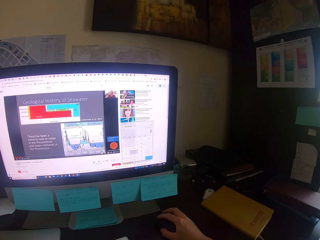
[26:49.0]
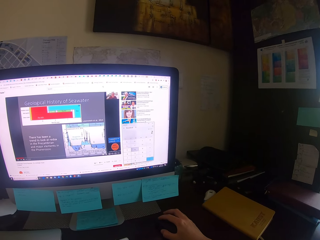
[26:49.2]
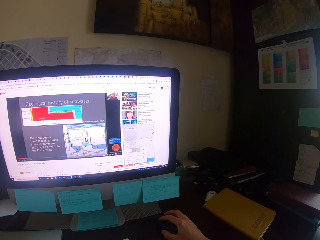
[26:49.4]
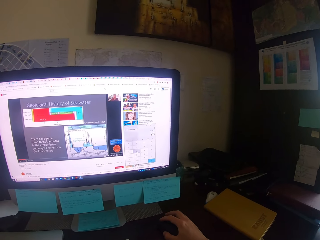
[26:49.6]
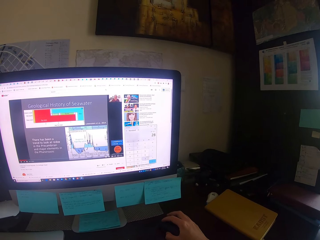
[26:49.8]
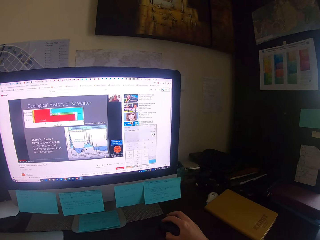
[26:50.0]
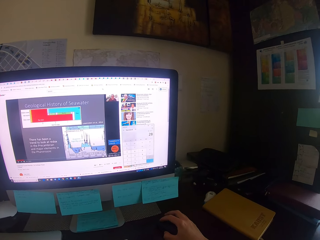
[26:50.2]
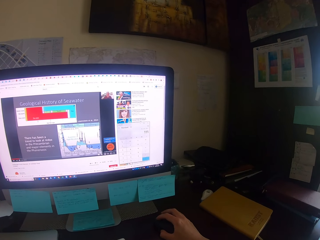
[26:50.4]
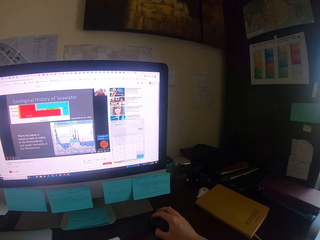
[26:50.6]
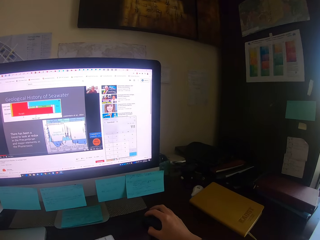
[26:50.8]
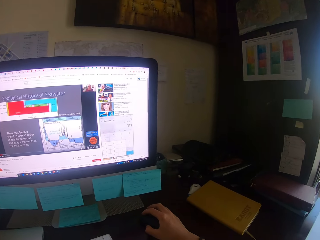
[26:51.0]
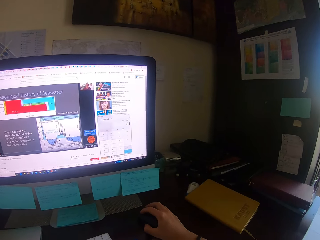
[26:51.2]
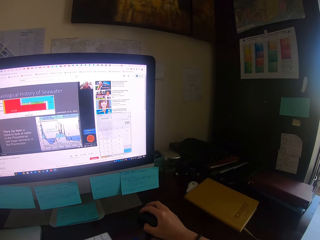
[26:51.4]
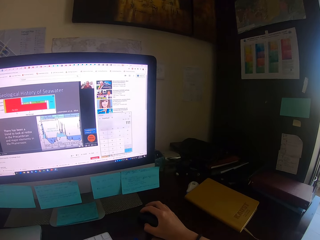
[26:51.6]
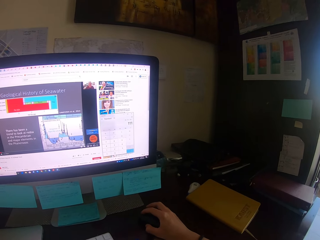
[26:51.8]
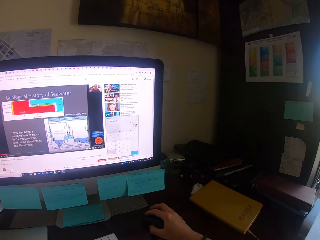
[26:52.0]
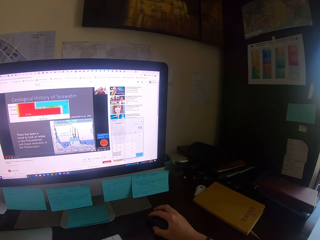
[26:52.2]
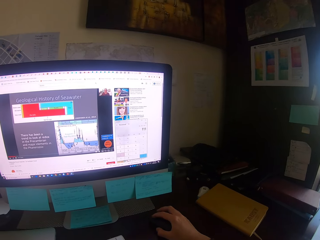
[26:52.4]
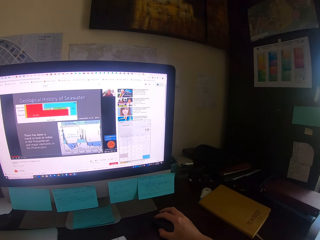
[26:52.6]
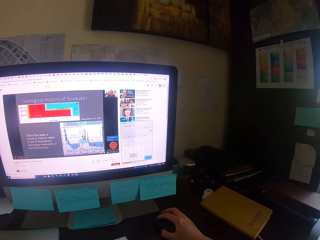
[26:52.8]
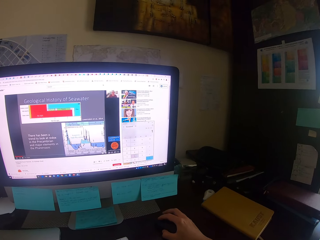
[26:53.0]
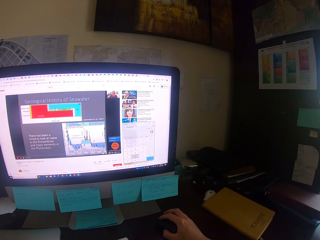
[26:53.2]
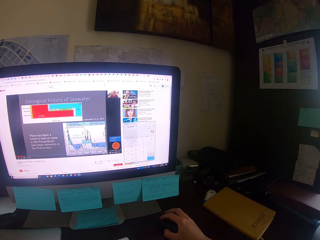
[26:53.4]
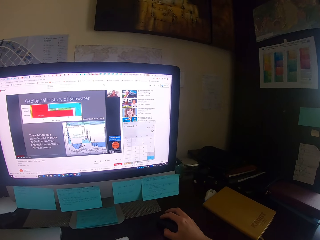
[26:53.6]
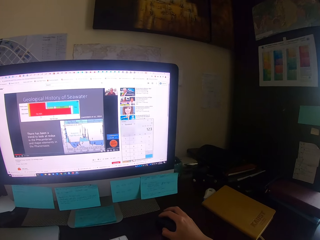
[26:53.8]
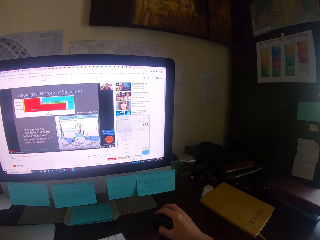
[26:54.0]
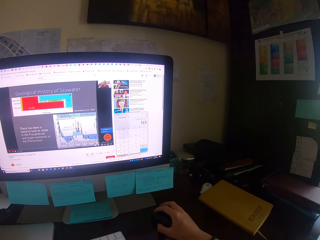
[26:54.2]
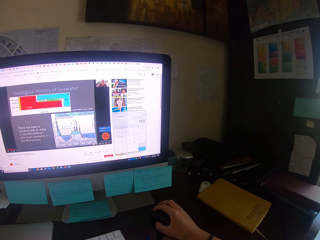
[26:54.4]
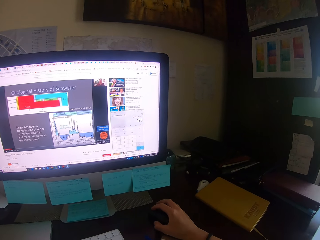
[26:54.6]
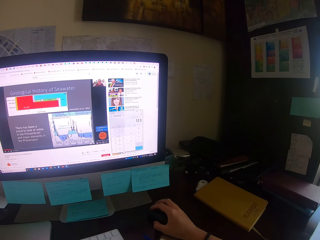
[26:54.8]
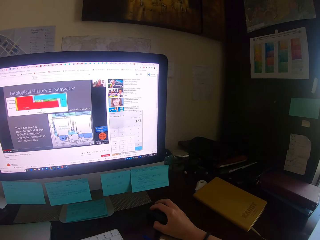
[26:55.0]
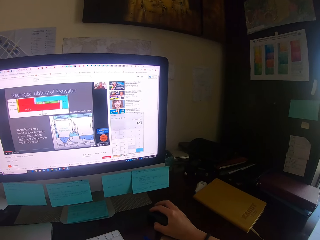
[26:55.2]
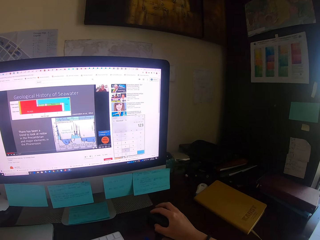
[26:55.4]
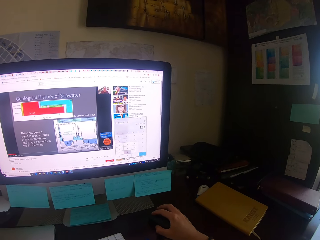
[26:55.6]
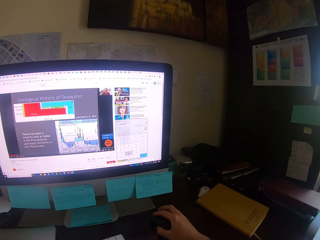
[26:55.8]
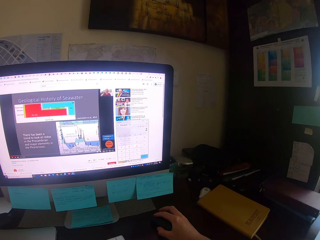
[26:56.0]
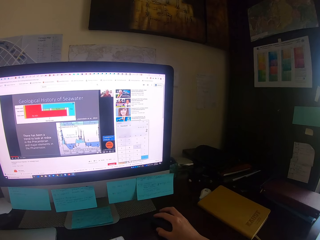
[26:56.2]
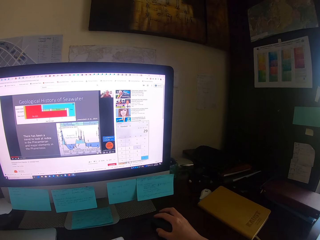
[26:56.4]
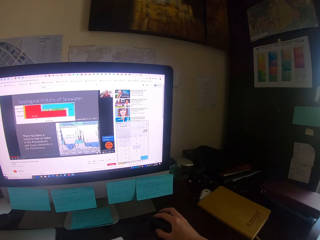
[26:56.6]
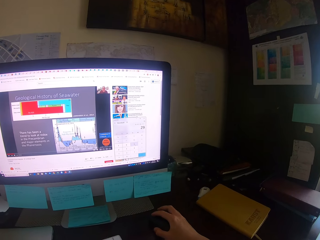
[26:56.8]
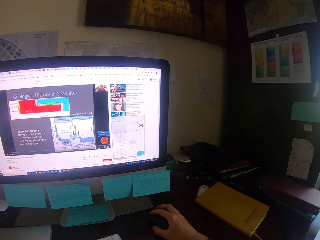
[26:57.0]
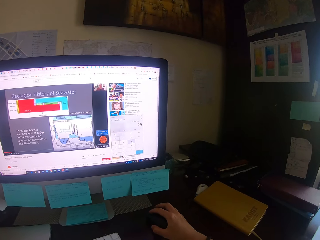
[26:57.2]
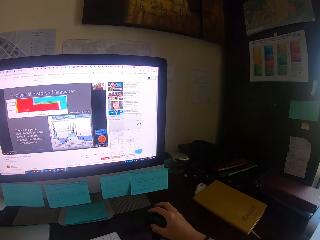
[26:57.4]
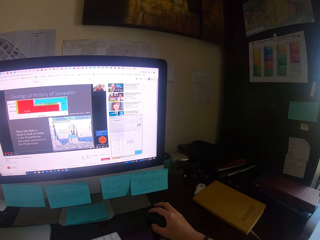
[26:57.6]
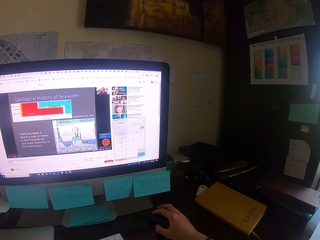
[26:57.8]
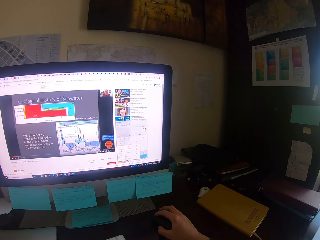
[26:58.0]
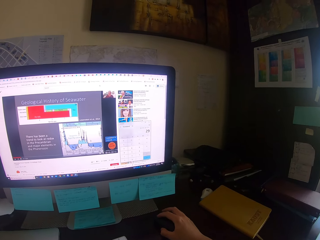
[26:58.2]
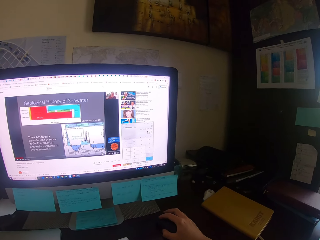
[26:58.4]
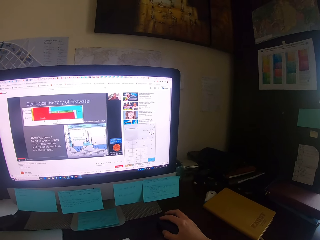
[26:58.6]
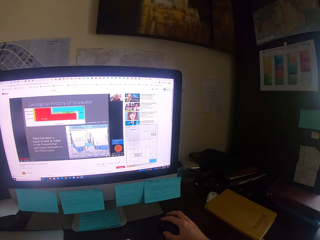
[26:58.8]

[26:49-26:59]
The camera wearer focuses on a computer. They focus on it again. They drag the mouse. They drag it again.

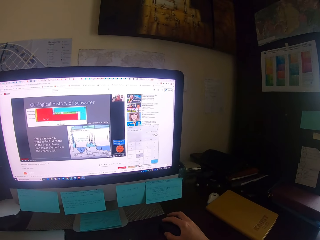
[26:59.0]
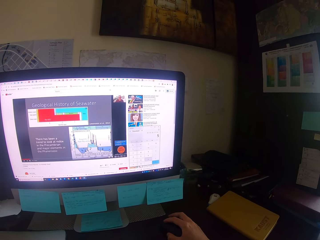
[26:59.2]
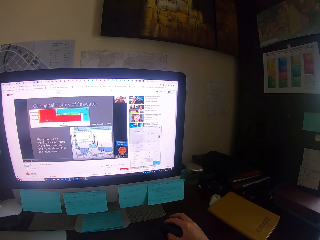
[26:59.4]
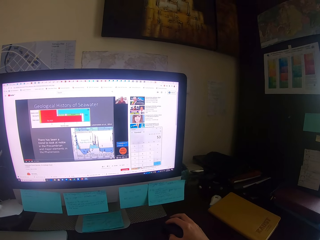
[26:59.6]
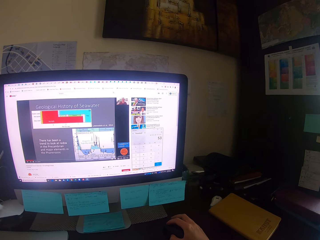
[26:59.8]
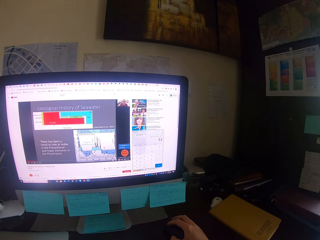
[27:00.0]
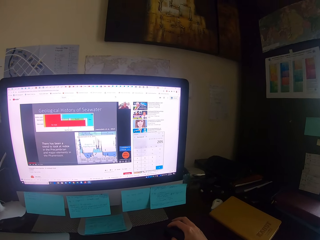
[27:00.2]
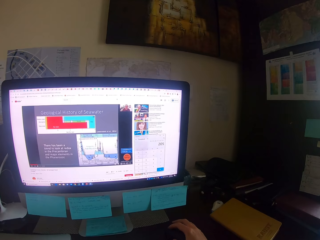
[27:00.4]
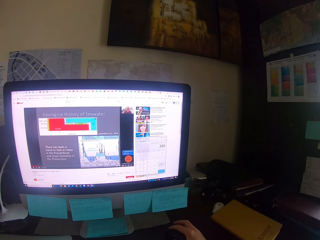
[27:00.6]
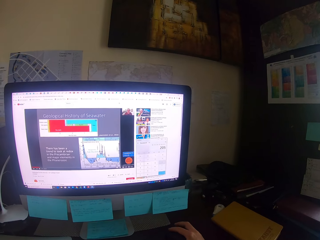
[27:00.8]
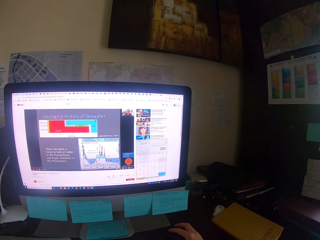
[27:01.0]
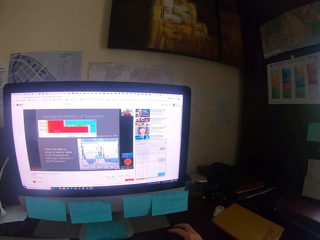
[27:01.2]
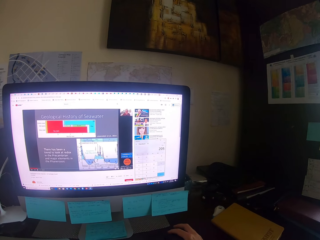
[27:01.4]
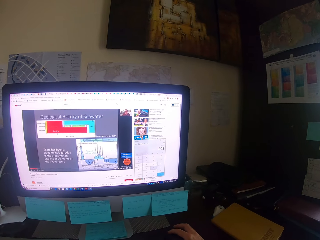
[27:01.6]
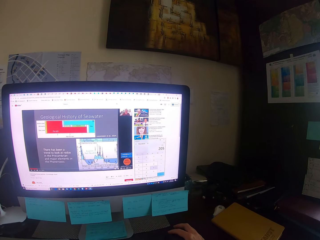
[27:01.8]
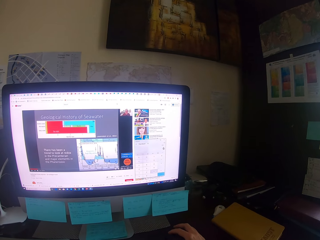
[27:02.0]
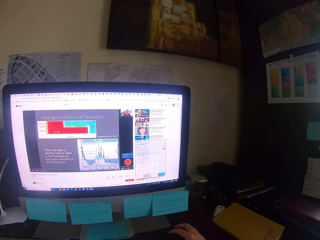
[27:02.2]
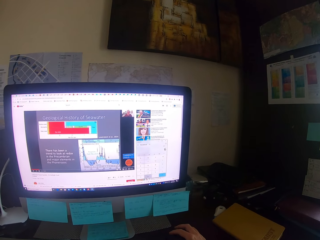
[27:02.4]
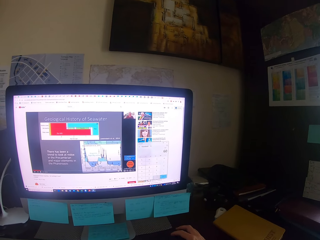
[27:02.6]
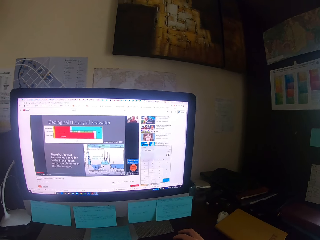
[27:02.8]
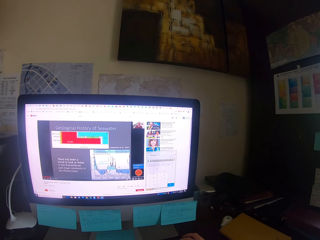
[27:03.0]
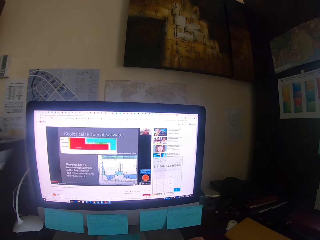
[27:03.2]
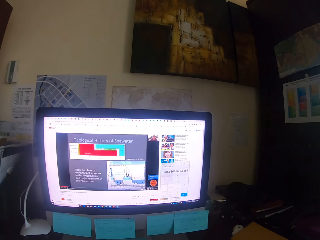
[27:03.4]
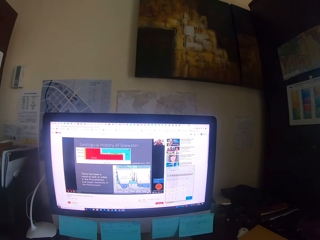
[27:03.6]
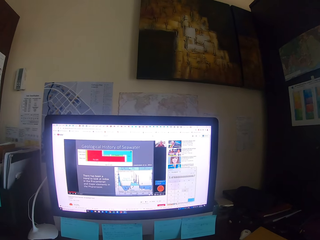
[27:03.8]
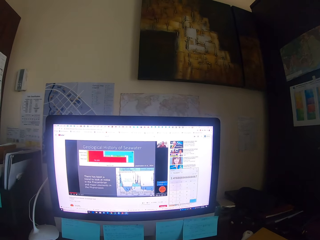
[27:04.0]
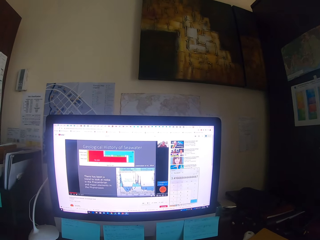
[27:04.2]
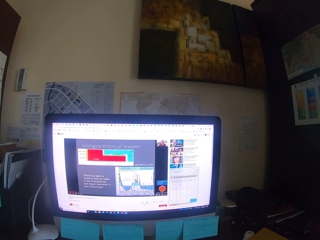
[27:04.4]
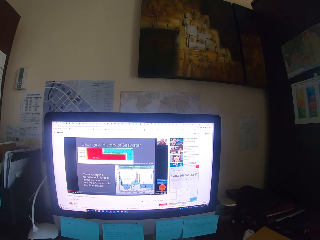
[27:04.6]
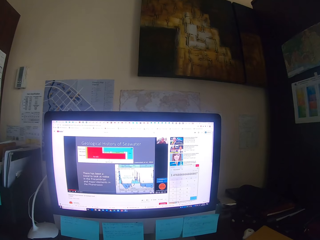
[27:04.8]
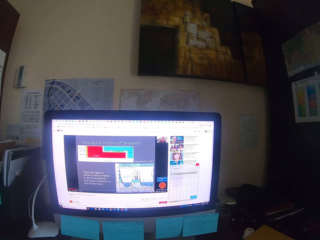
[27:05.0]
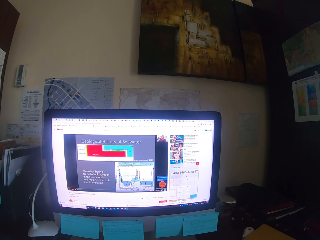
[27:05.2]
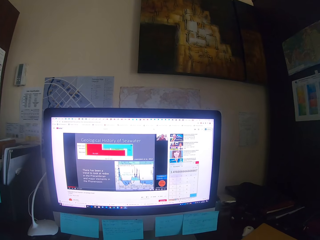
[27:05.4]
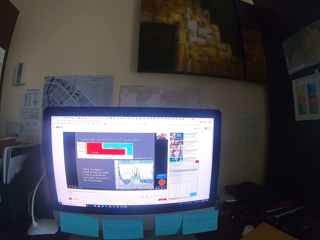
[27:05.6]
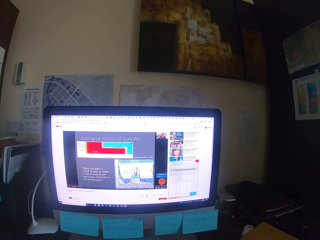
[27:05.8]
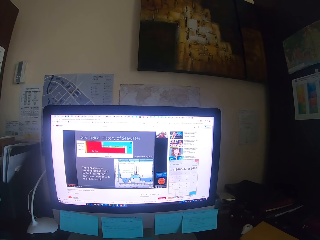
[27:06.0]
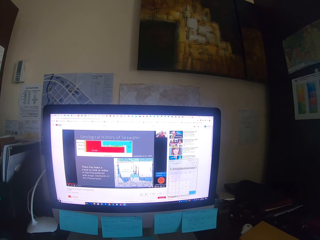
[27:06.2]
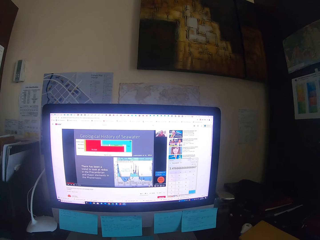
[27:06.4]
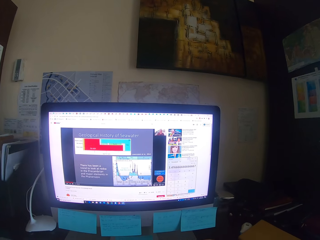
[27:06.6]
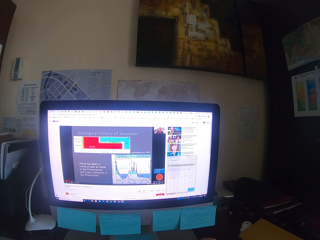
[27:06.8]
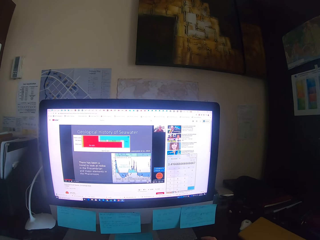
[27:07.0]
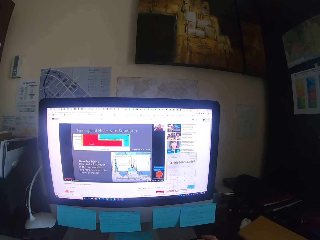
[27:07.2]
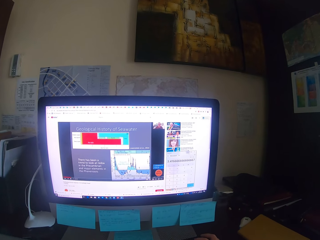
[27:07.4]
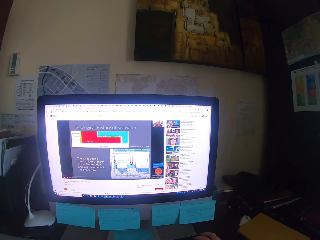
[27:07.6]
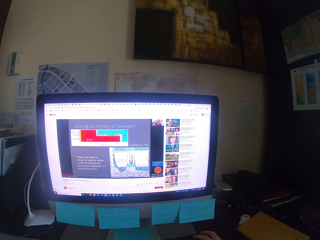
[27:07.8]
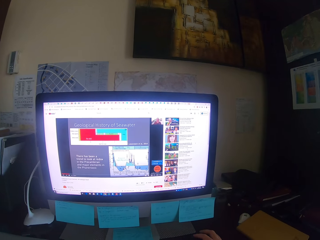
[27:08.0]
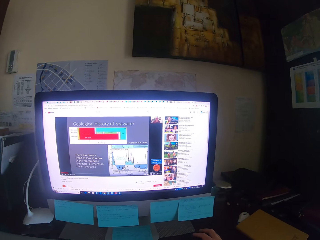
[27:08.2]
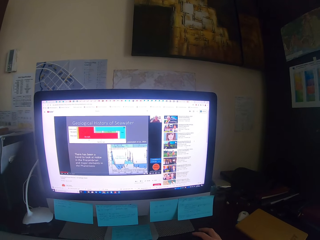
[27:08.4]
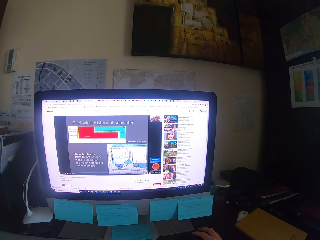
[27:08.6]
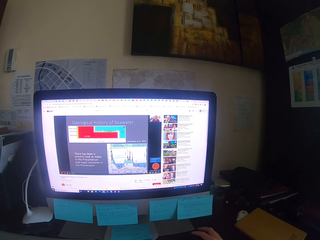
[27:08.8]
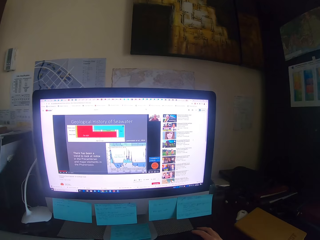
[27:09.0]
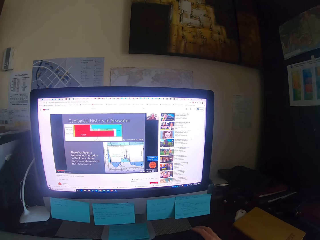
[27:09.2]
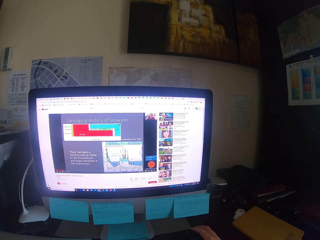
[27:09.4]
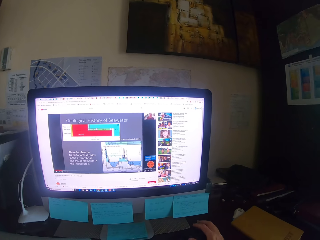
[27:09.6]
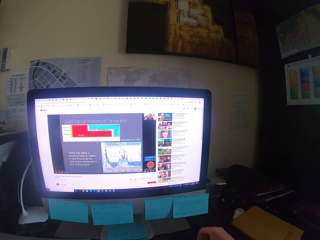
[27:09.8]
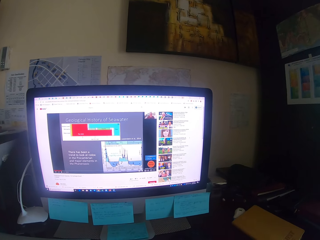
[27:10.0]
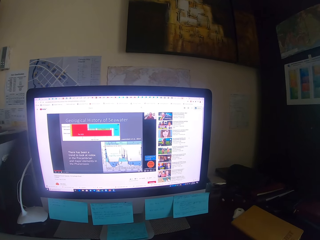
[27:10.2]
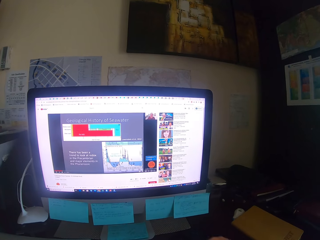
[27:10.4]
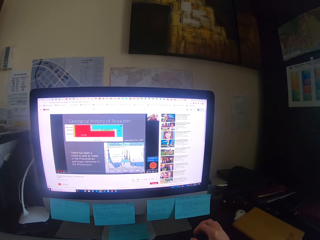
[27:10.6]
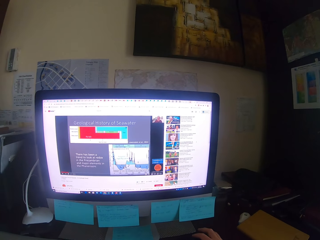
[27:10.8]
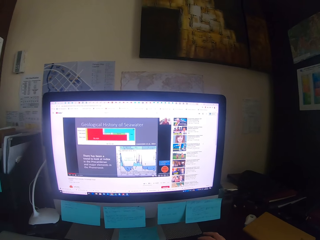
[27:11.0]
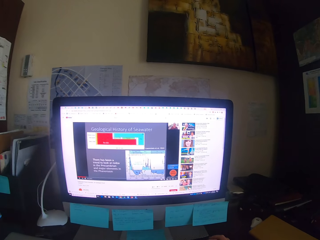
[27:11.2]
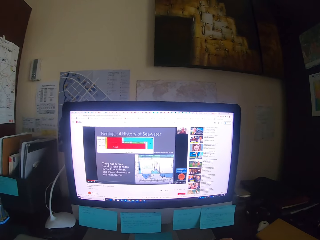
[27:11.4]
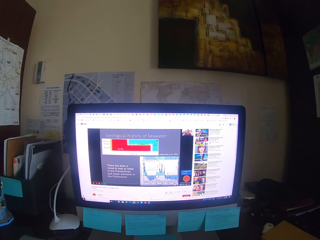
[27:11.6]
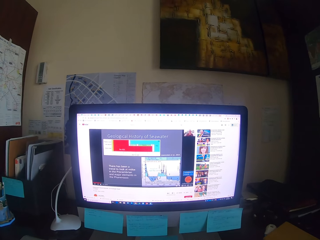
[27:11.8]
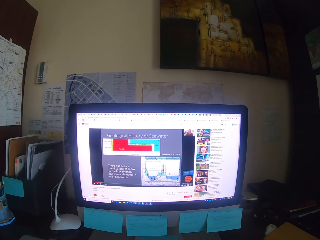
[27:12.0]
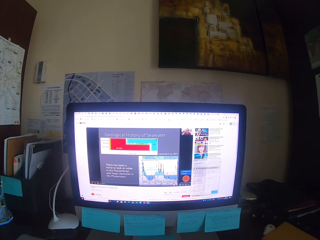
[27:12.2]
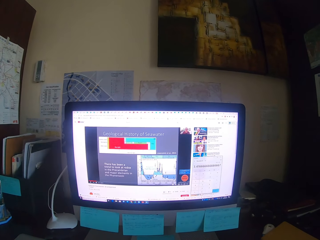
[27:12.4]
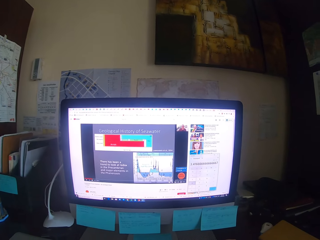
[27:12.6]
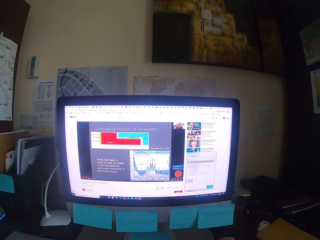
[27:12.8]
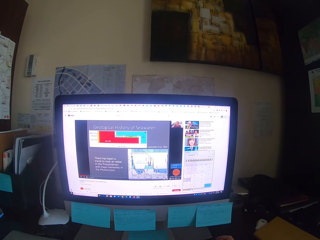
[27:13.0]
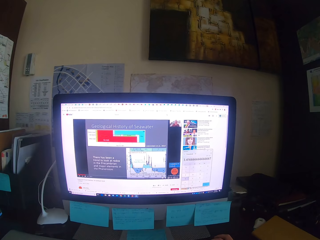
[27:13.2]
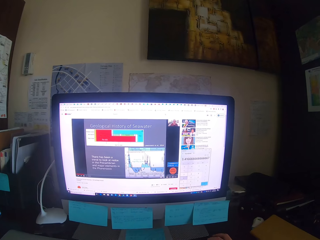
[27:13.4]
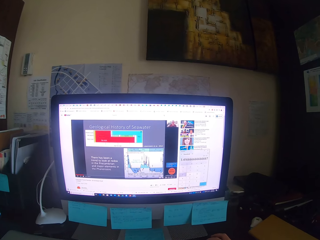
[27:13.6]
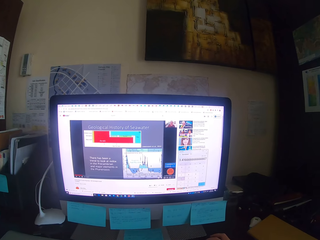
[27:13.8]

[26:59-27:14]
The camera wearer drags the mouse. They focus on a computer or desktop. They drag the mouse. They focus on the computer. They operate the desktop. They drag the mouse and focus on the computer. They remove the hand from the mouse. They hold the mouse and operate the desktop. They focus on the computer.
